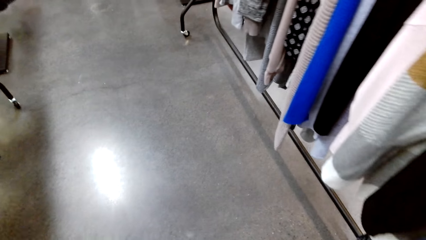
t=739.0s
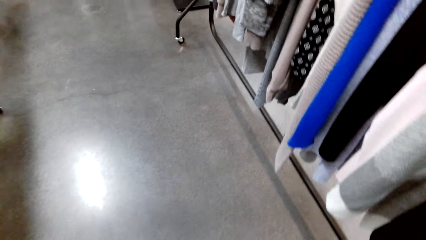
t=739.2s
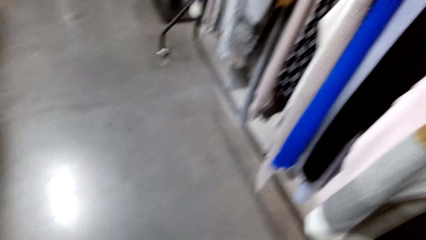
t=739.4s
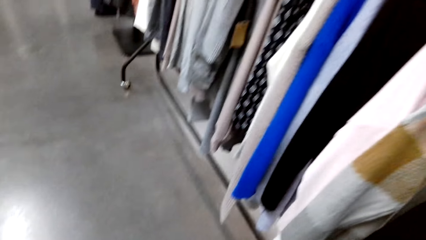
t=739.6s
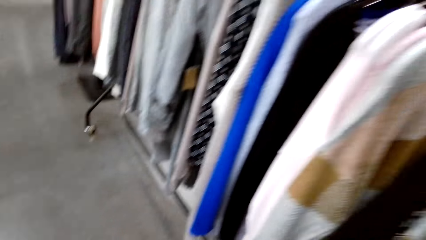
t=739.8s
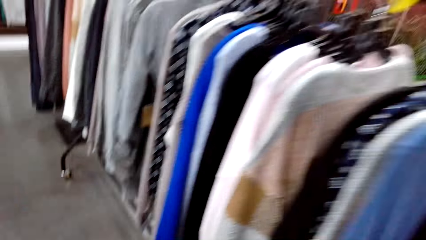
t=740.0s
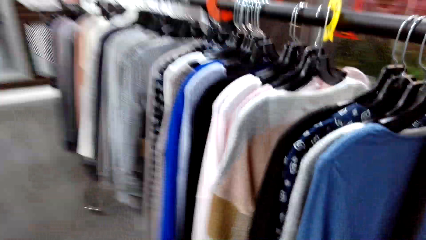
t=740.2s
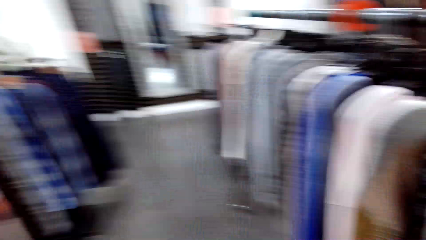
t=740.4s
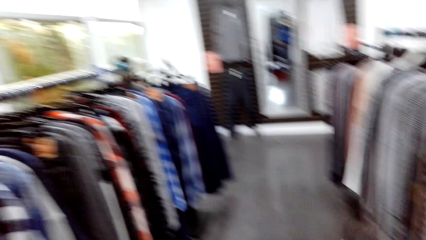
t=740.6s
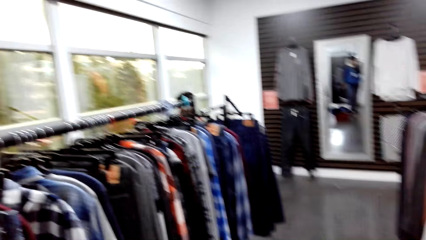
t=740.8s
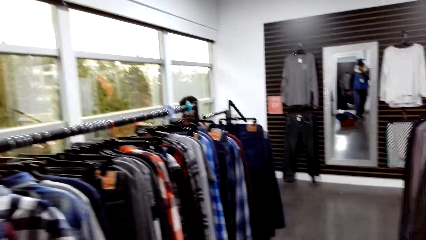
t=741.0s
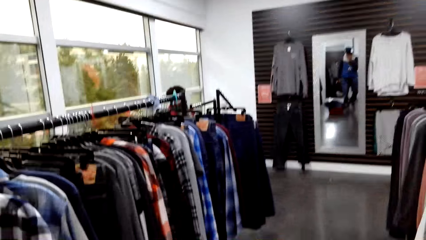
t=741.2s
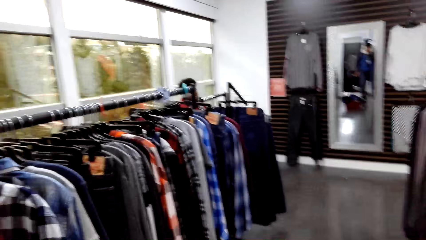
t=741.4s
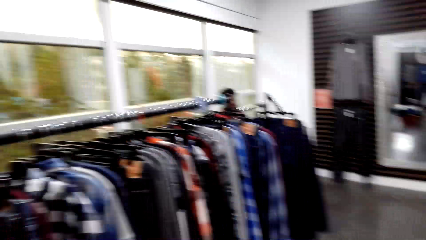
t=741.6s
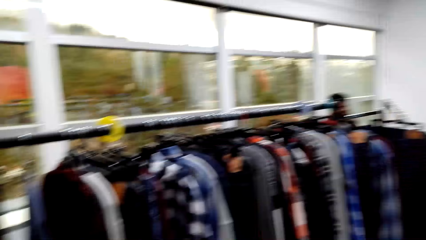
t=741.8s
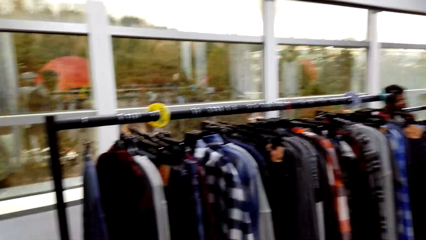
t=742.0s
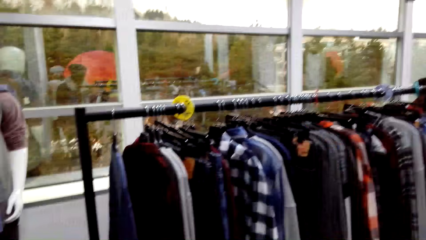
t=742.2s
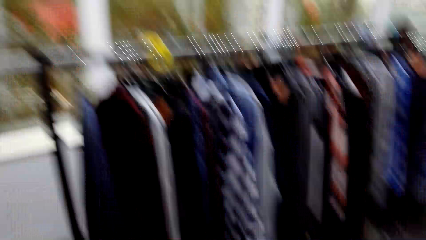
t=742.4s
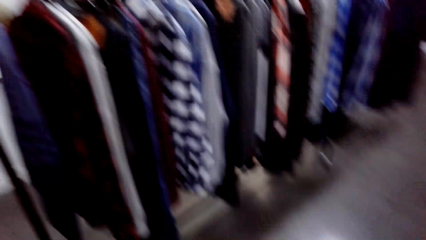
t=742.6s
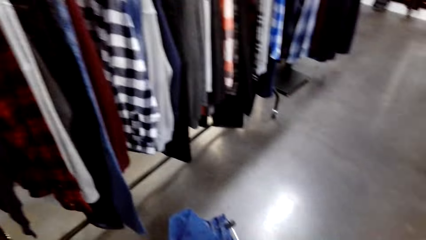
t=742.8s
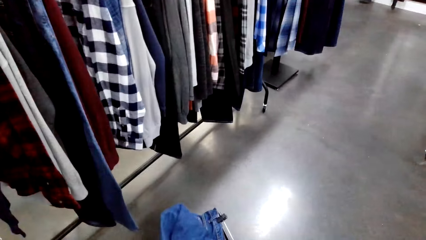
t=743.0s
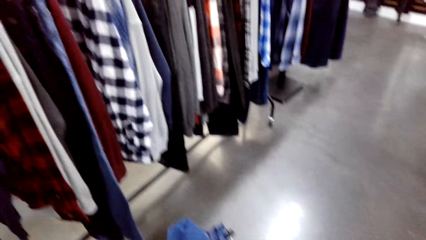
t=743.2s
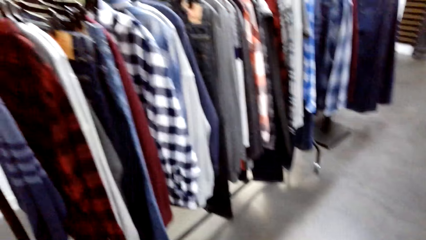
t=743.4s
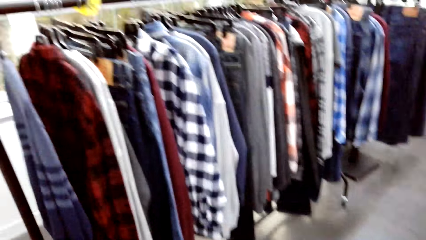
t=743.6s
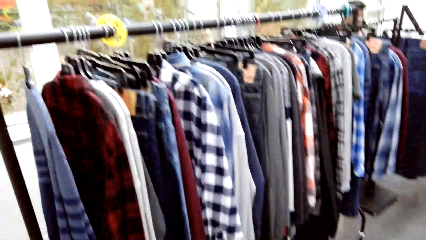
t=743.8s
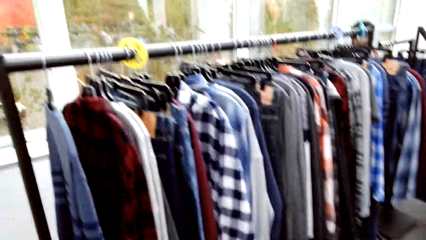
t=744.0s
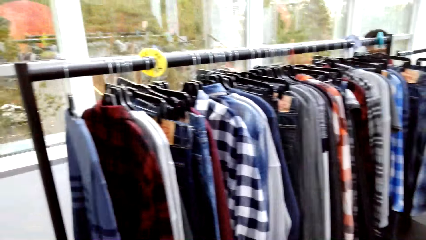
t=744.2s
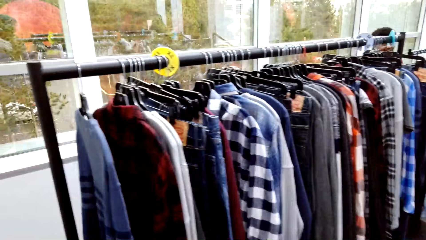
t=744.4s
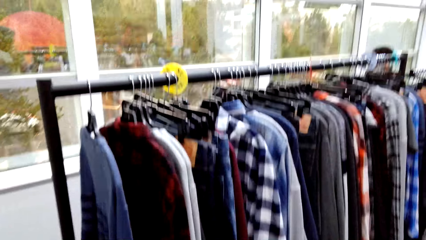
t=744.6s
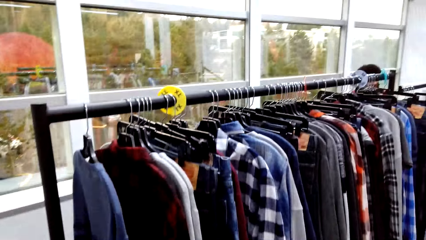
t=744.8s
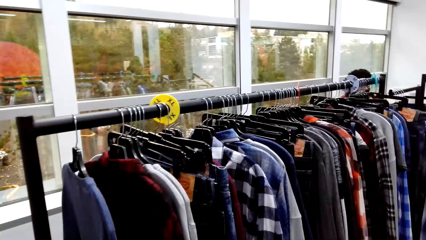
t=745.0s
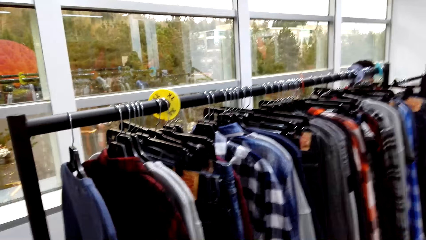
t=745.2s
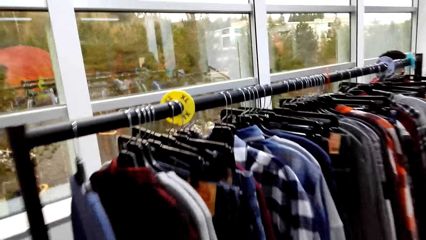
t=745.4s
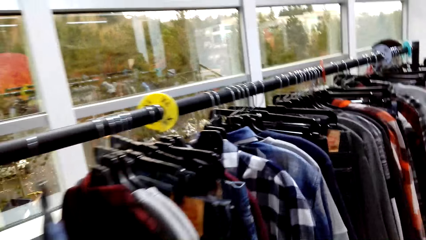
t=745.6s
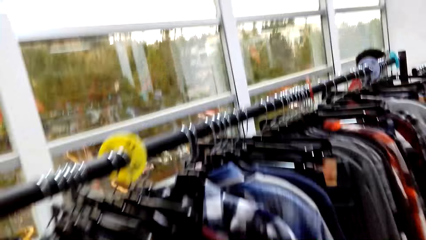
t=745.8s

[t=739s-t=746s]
The camera wearer puts down the basket.

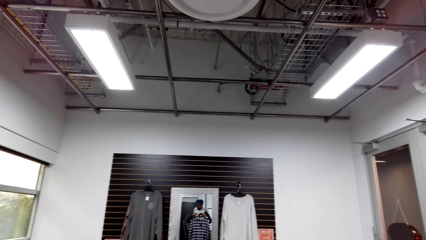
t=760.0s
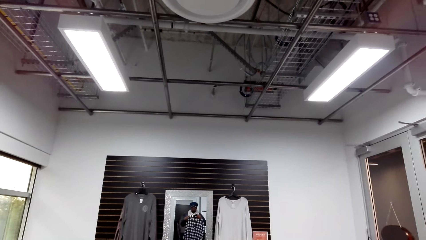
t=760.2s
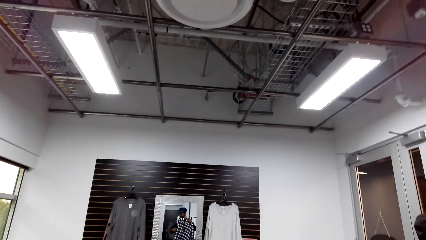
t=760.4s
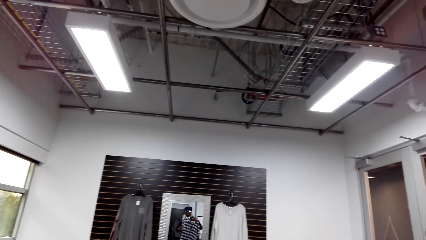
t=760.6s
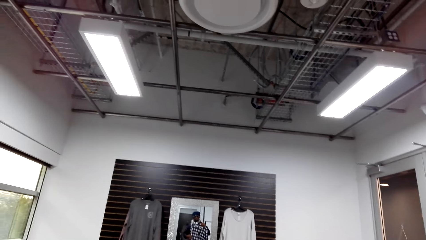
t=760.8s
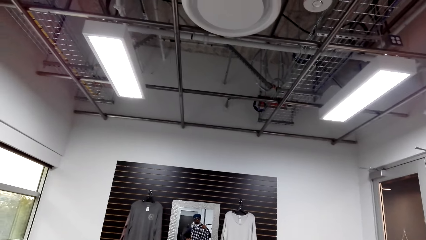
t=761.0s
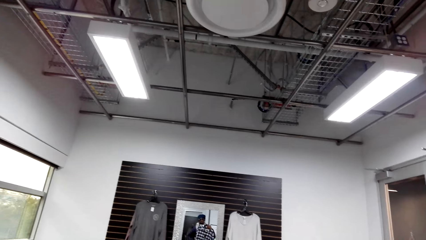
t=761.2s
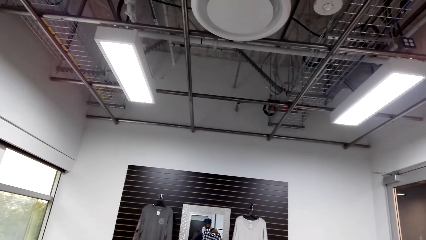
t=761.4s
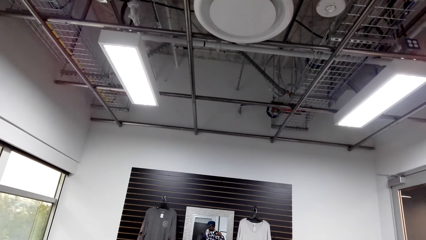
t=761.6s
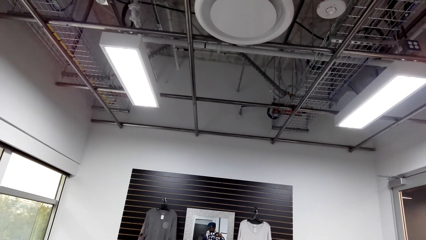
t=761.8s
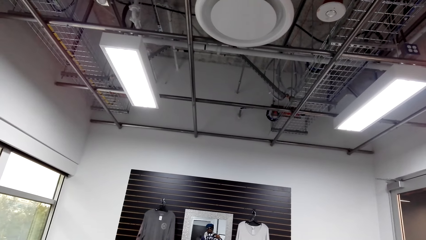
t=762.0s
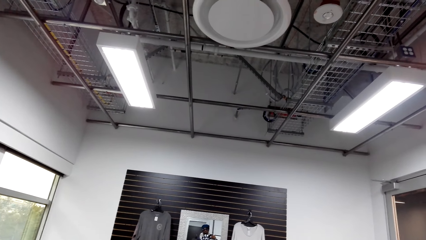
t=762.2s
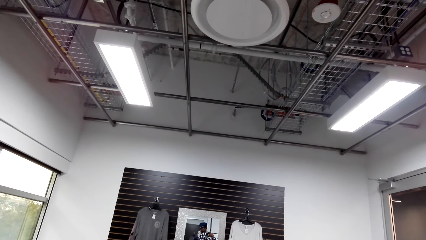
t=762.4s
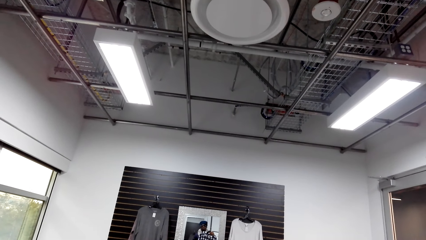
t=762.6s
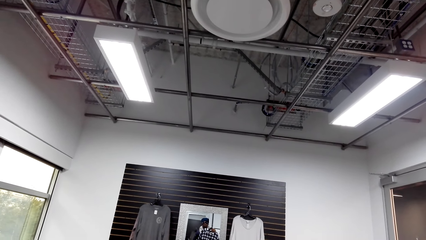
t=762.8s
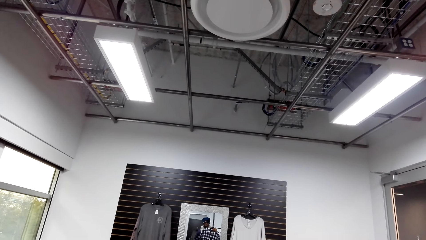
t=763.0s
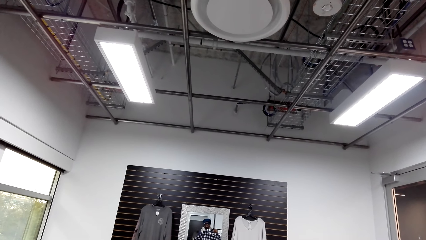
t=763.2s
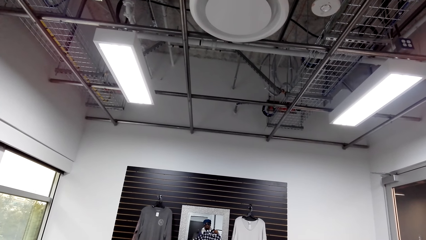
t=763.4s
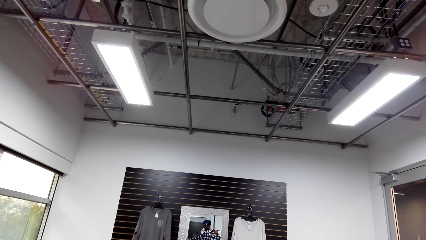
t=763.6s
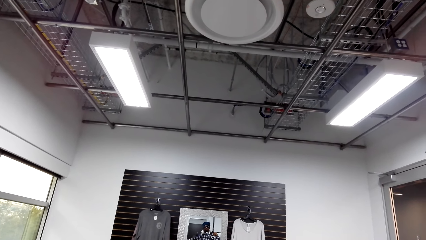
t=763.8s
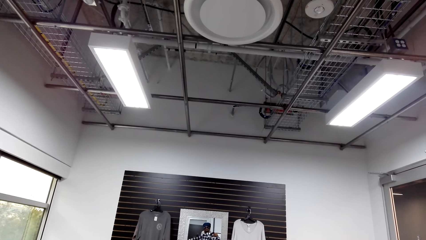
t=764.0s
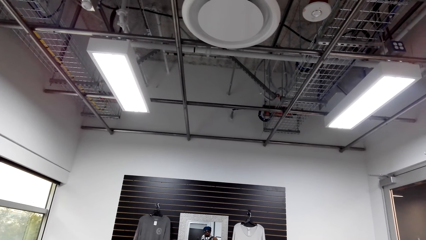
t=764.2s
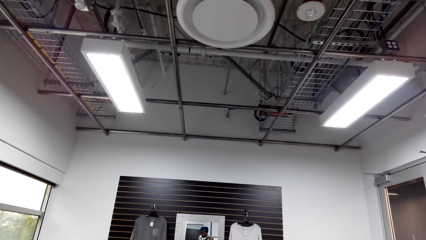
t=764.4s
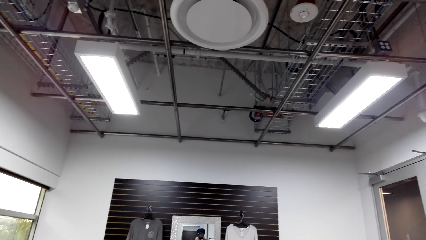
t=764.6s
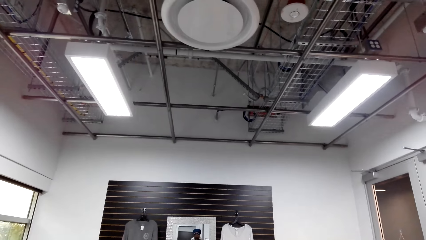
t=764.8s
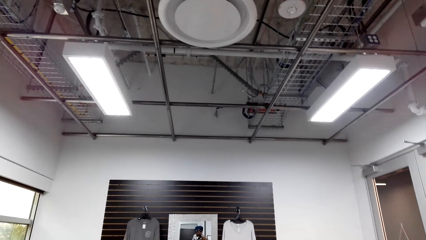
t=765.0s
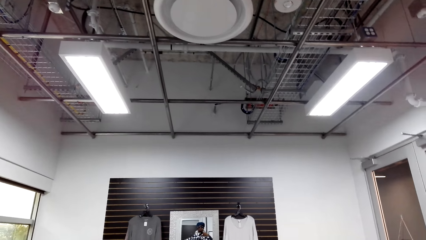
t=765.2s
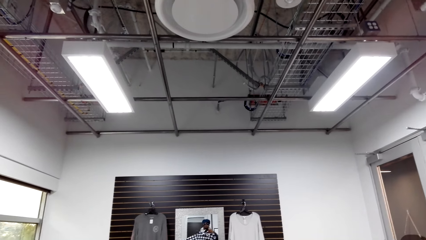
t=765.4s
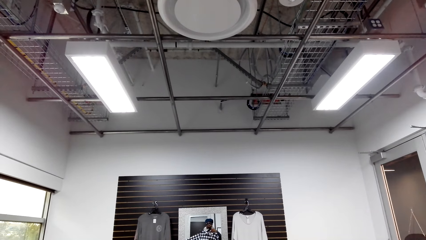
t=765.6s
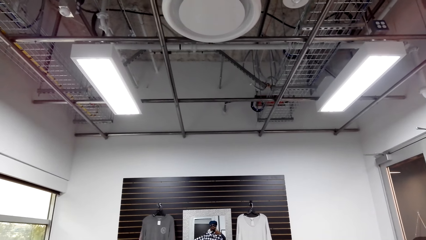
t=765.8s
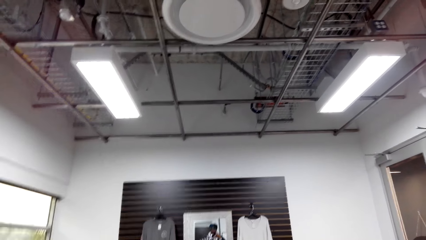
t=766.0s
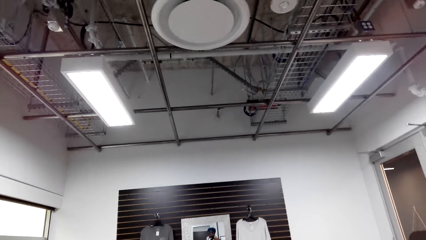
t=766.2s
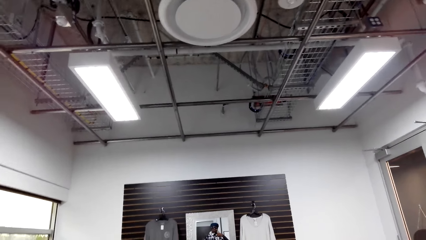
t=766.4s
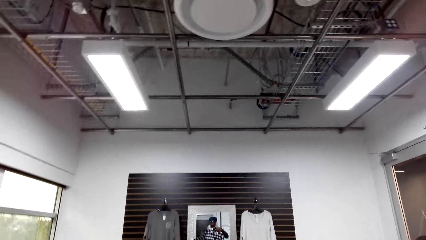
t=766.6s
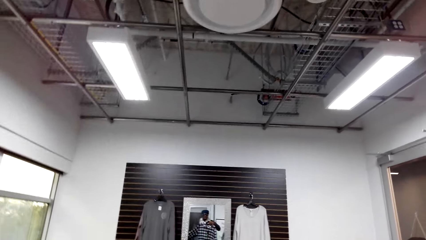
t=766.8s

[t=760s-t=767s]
The camera wearer looks at himself at the mirror.
